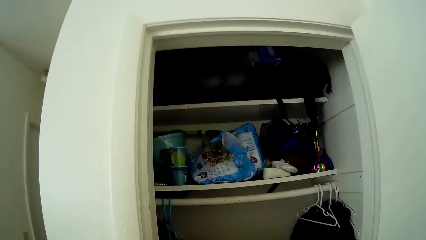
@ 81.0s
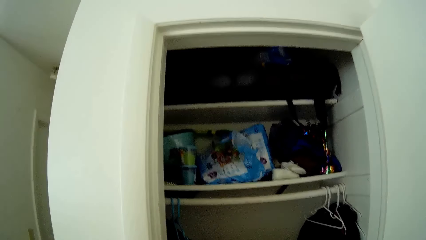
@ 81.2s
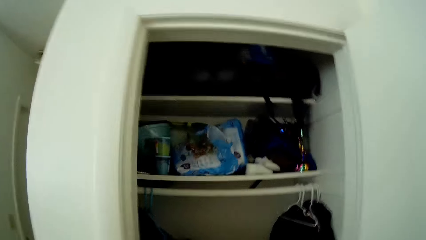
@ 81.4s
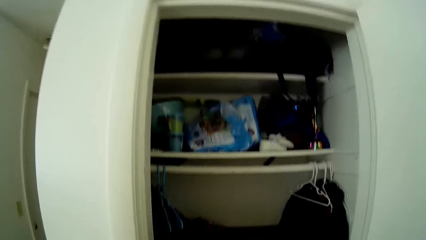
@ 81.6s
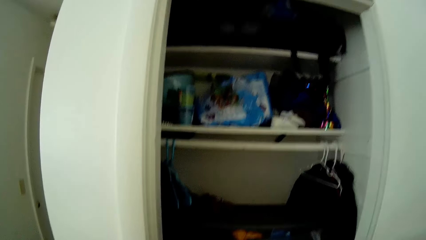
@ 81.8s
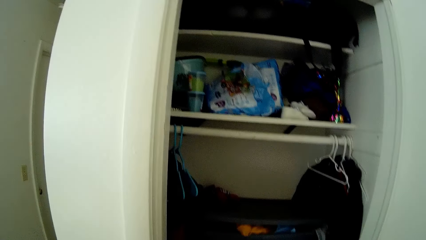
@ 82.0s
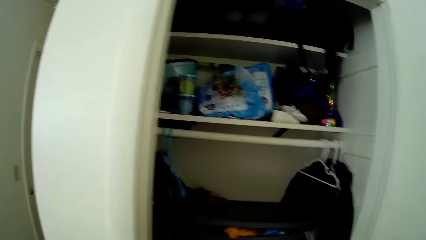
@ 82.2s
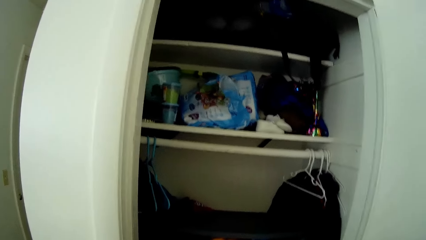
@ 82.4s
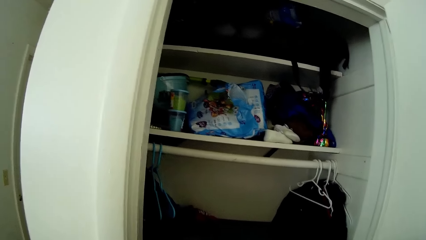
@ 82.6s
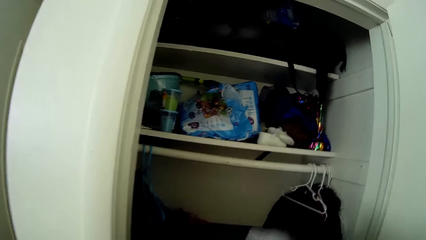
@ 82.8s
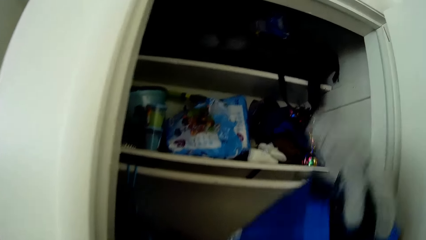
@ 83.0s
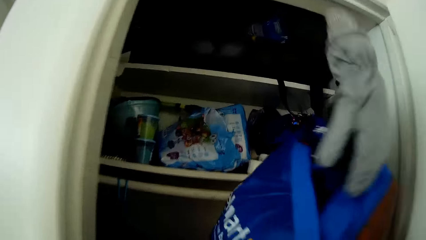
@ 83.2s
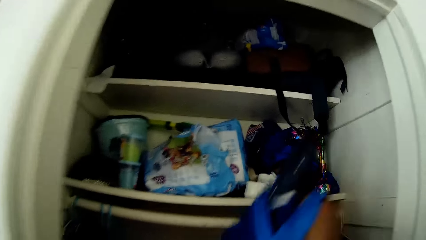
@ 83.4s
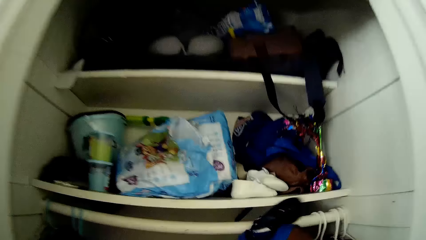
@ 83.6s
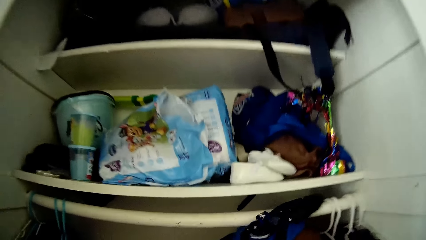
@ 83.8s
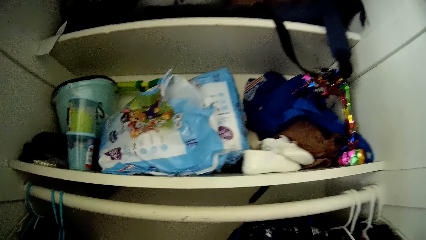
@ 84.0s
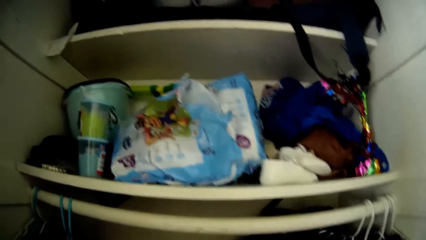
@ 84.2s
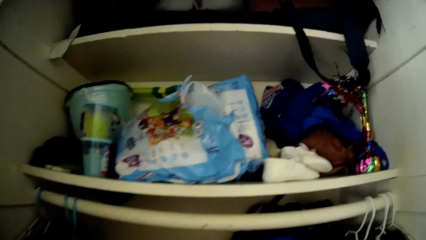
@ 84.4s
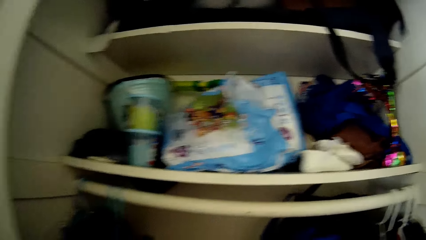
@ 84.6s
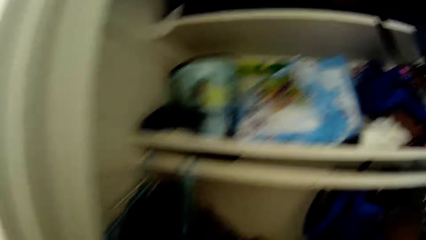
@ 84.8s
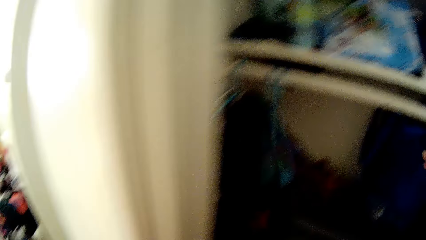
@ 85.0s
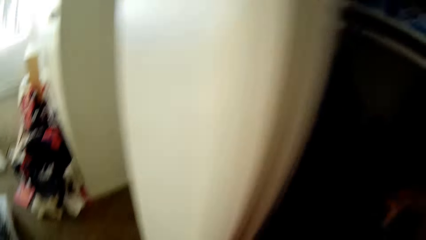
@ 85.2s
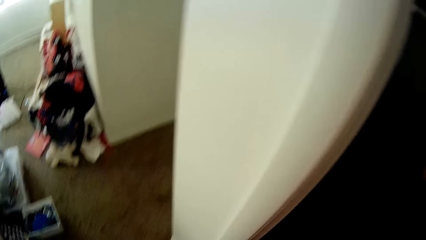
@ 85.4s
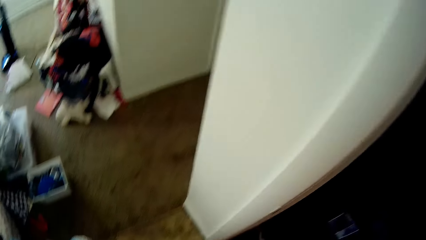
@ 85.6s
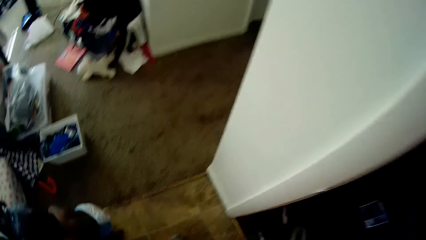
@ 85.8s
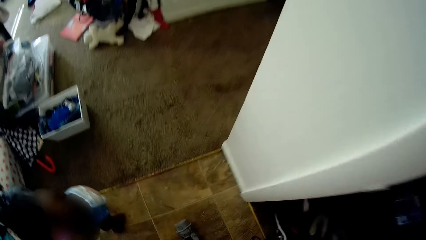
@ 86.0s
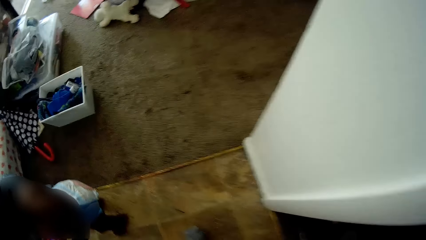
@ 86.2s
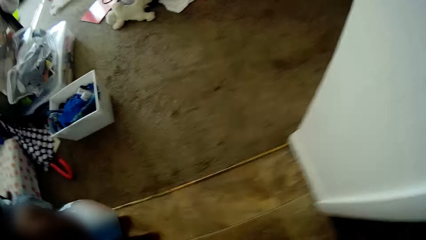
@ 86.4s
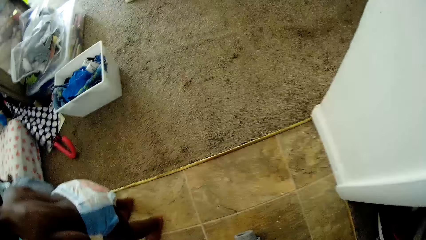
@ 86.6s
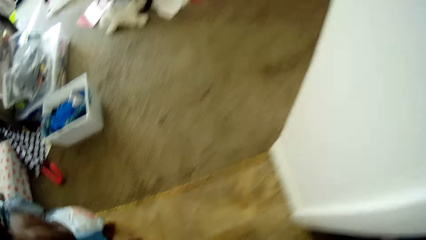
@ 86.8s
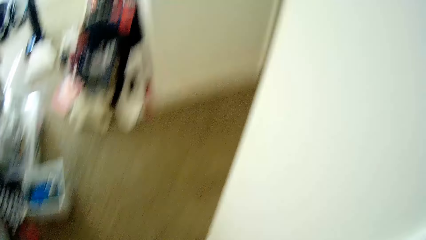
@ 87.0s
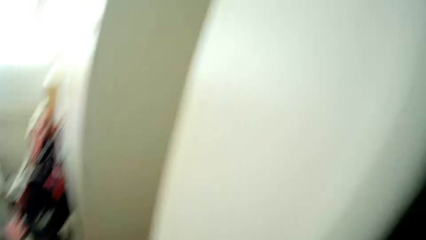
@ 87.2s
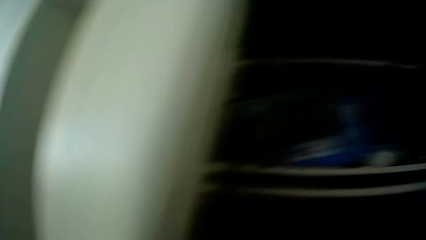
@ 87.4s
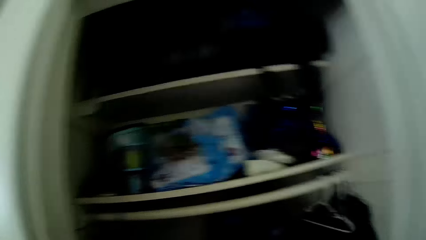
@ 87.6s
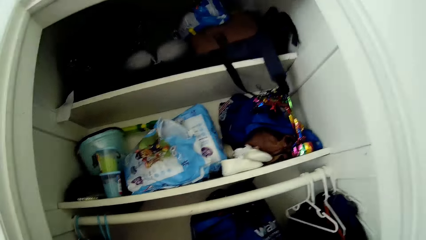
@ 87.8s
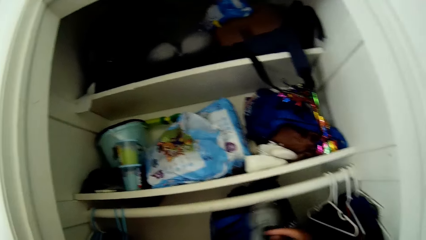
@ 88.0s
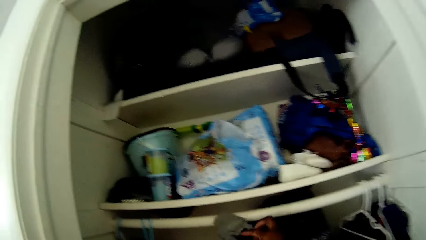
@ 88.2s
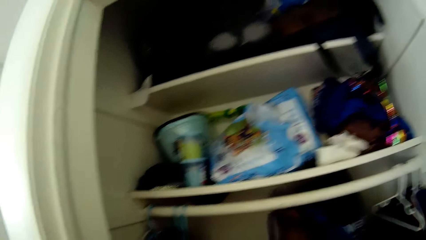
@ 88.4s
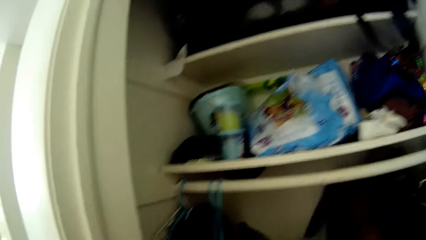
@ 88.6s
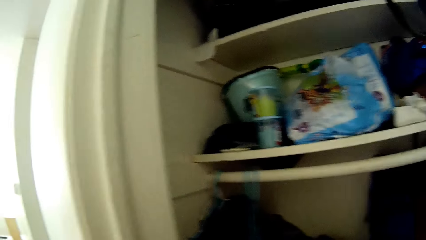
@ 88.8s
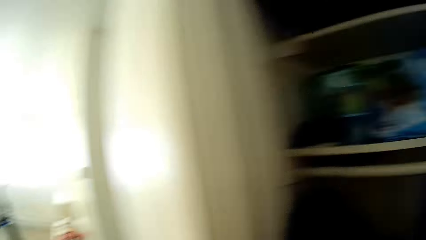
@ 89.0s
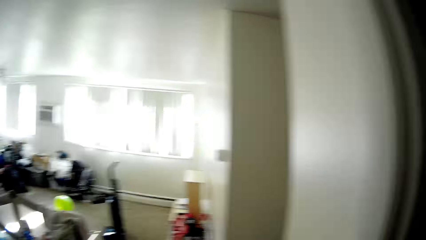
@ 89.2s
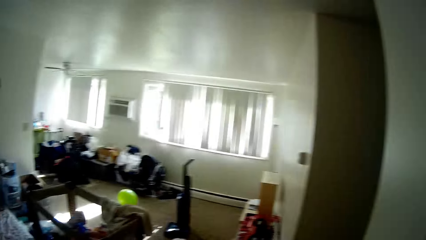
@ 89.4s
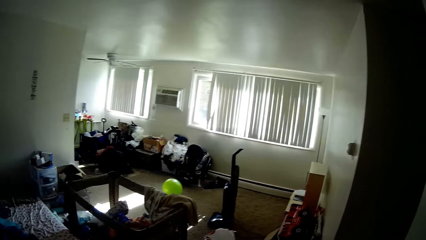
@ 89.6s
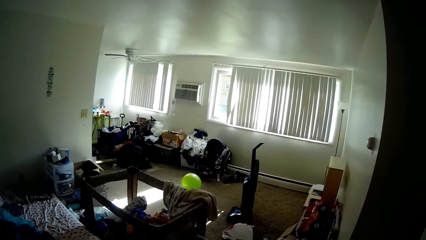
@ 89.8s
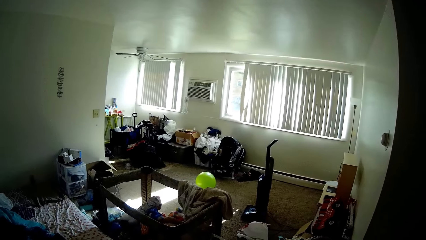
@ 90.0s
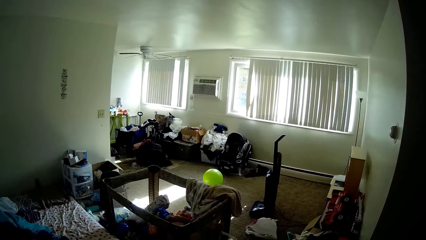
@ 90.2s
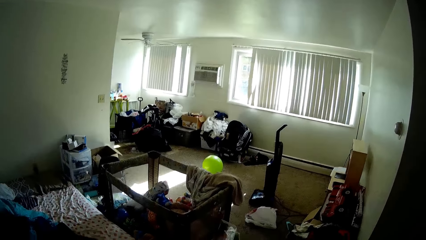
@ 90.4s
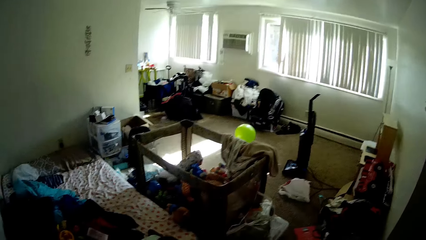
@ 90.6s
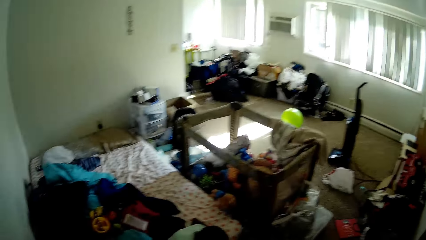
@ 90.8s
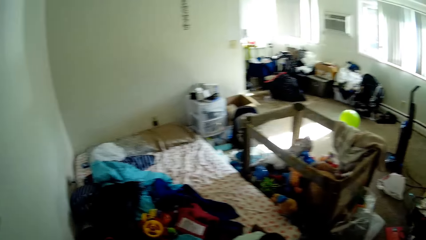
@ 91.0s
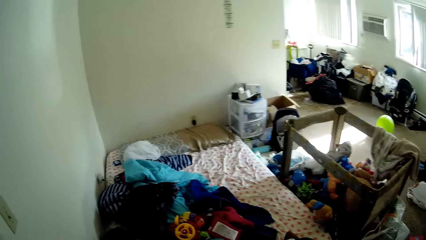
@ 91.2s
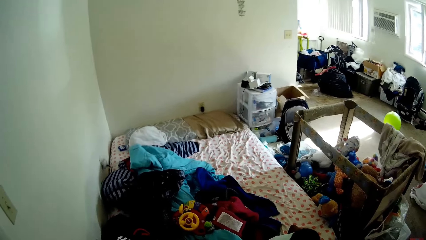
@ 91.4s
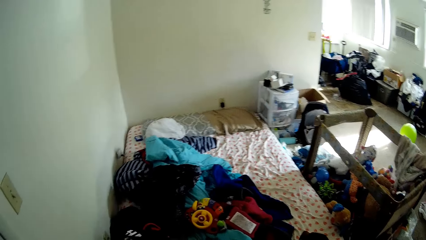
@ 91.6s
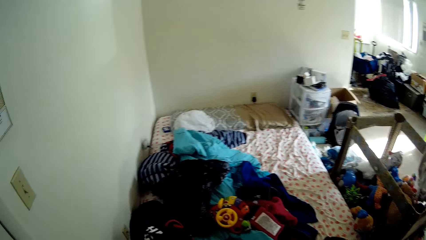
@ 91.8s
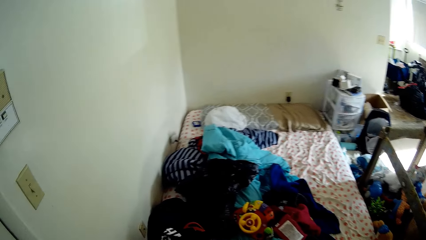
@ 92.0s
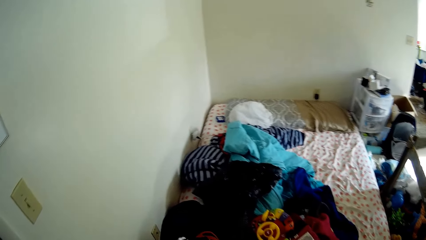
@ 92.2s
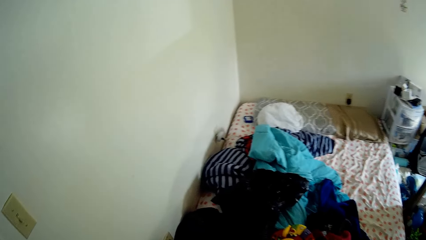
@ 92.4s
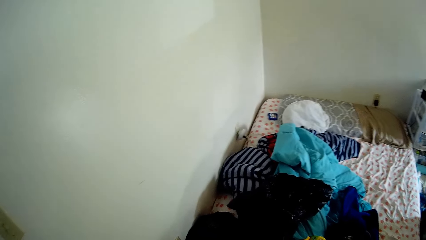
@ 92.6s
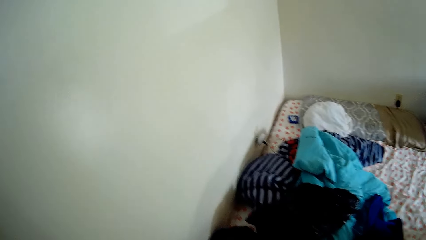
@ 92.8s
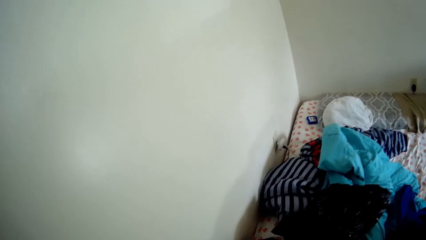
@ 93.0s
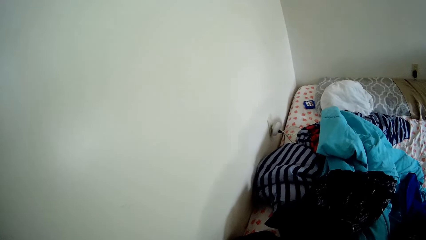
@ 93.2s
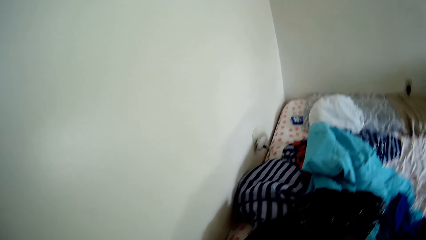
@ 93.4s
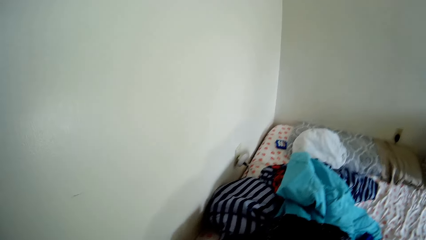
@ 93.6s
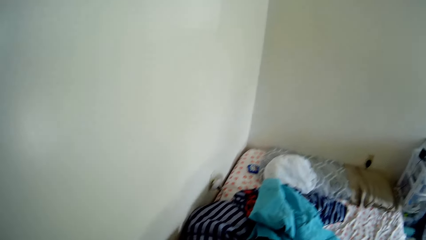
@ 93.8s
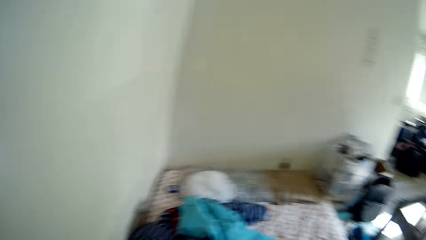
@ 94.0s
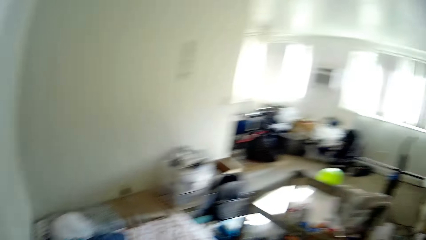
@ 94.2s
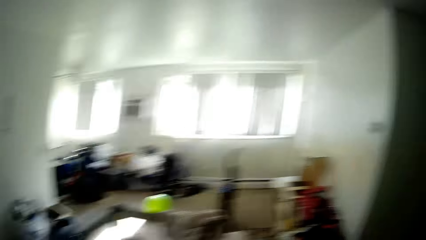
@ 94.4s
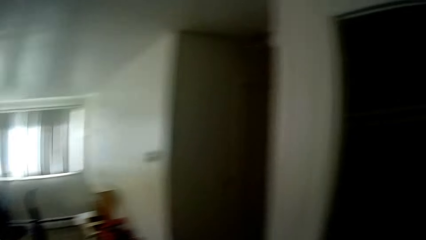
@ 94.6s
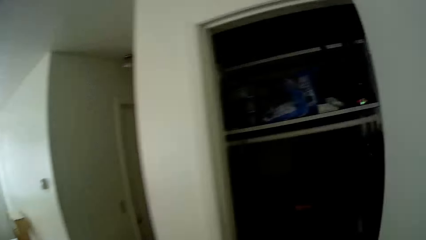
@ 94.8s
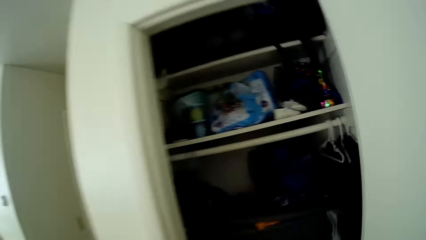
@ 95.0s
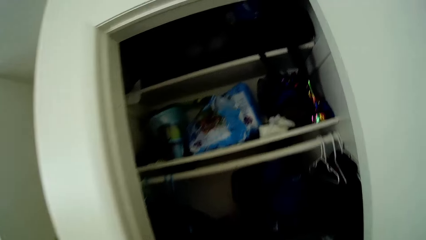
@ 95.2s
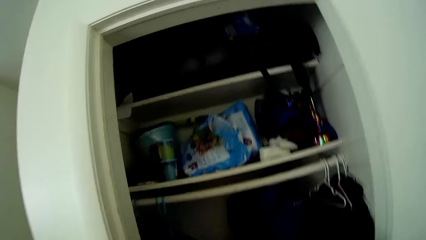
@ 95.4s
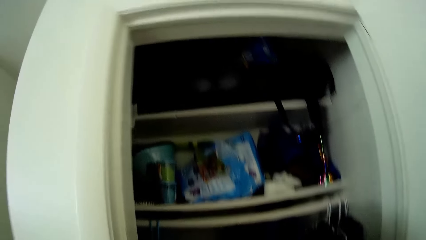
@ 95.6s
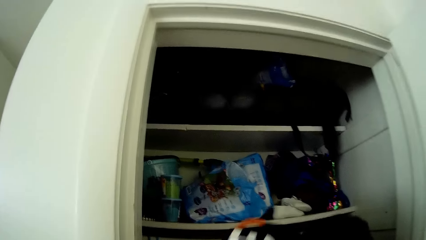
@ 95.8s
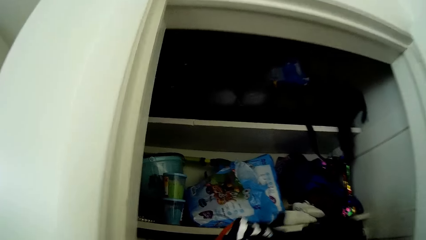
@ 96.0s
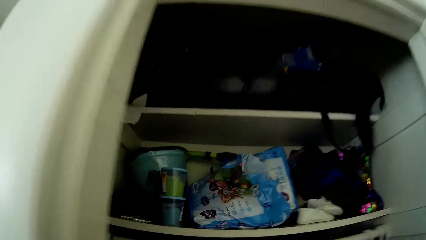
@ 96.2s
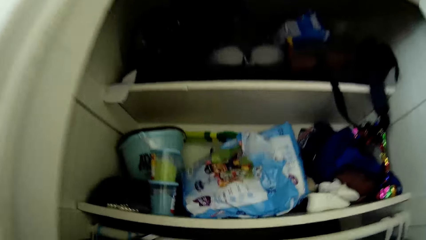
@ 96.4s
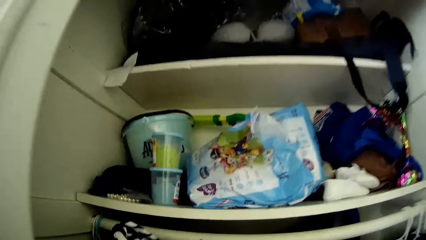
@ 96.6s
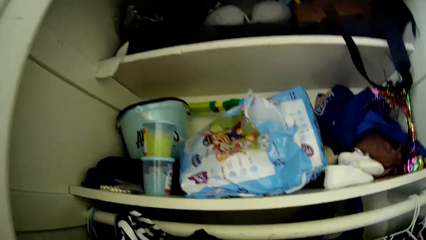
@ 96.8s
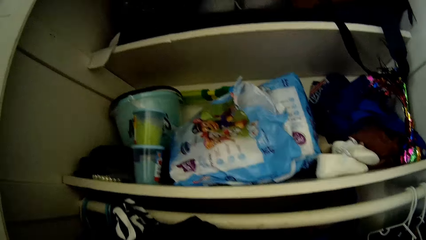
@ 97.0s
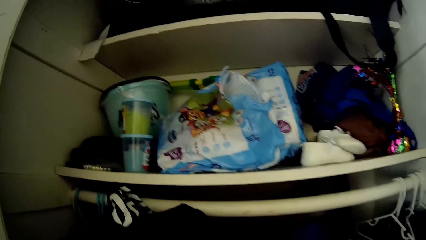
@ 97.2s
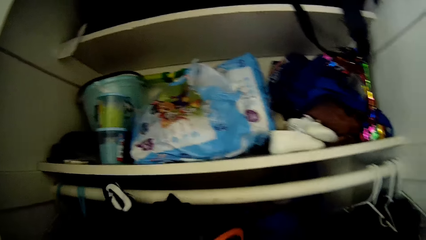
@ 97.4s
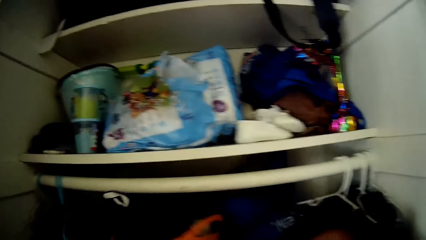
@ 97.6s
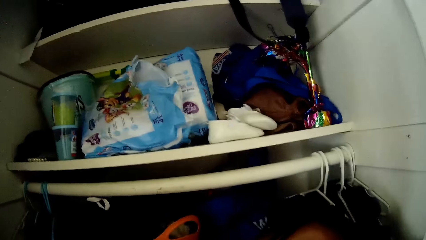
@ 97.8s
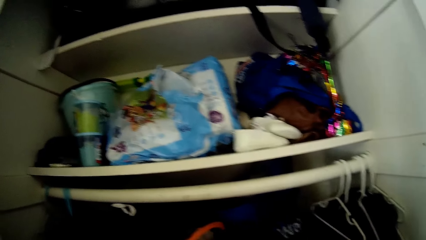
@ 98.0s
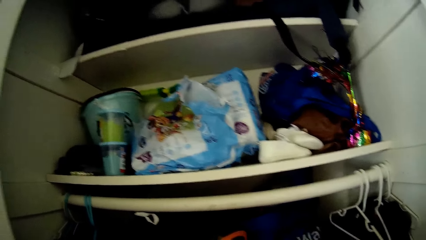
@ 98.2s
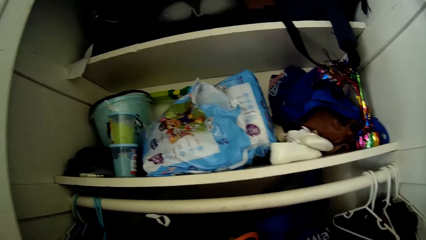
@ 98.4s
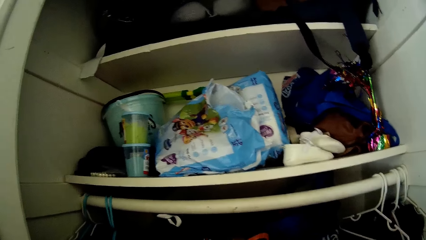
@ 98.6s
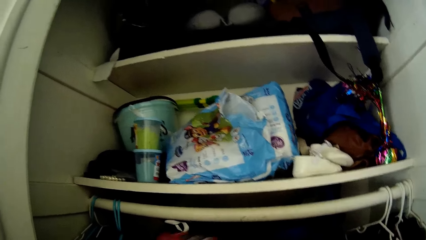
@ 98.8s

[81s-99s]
The camera wearer places the bag in the cupboard with her right hand. She places a pair of socks in the cupboard with her right hand. She places a pile of clothes or the bag in the cupboard.
